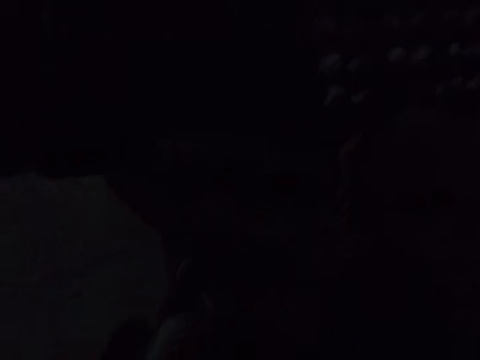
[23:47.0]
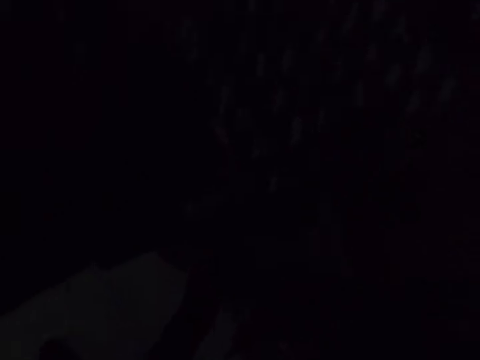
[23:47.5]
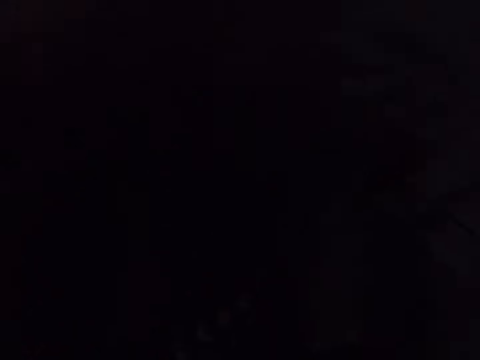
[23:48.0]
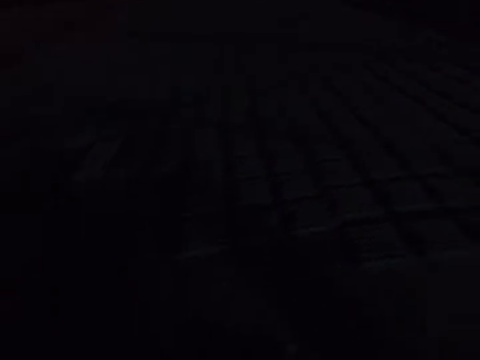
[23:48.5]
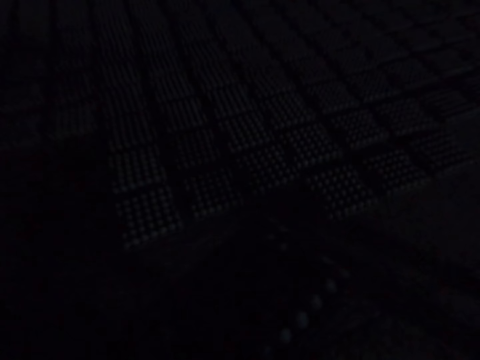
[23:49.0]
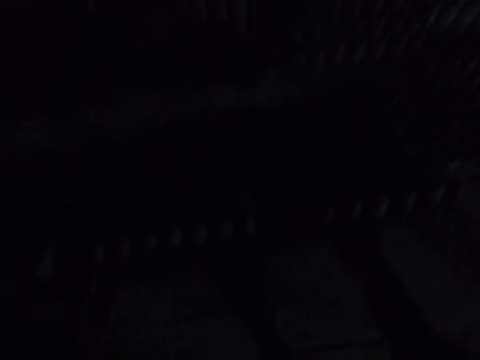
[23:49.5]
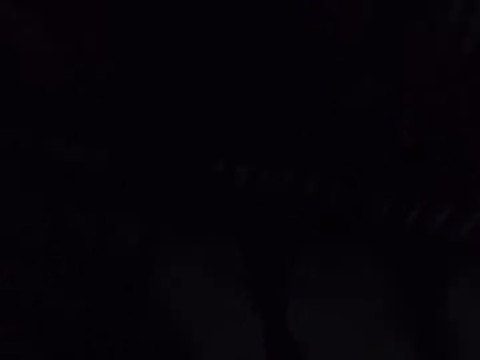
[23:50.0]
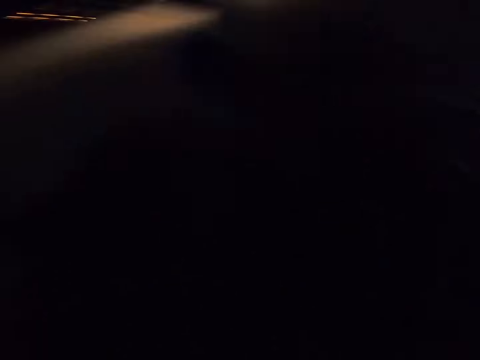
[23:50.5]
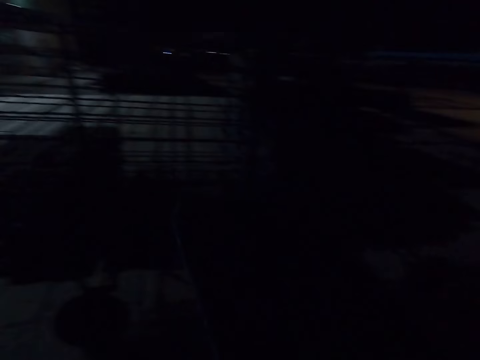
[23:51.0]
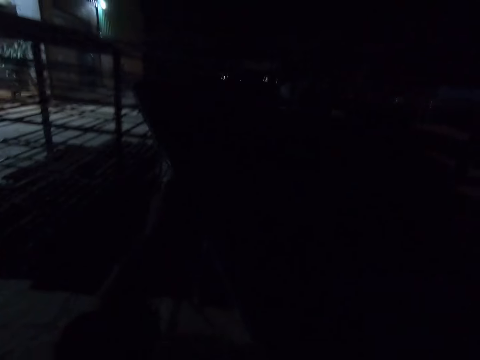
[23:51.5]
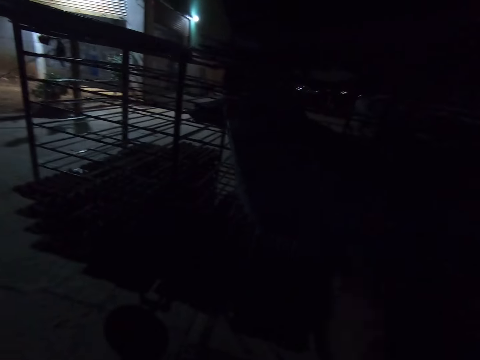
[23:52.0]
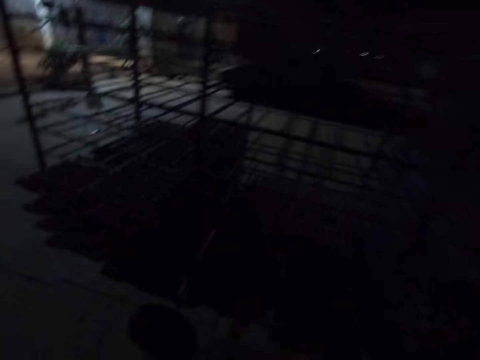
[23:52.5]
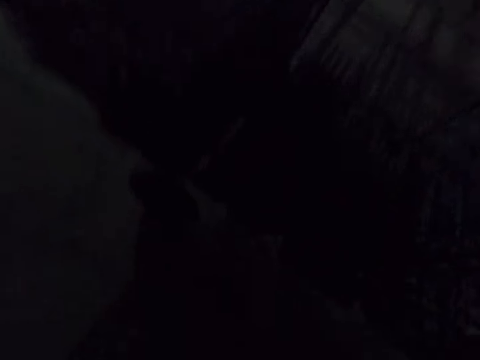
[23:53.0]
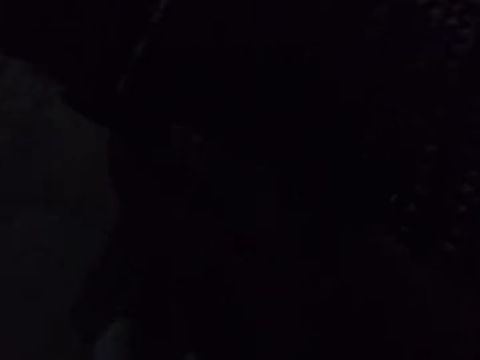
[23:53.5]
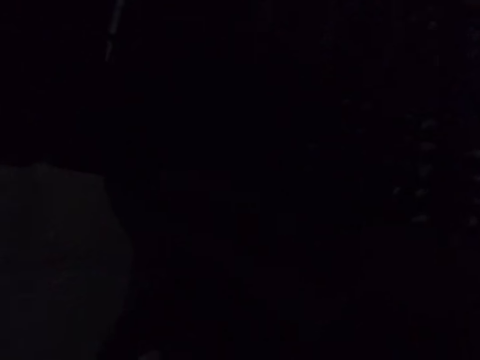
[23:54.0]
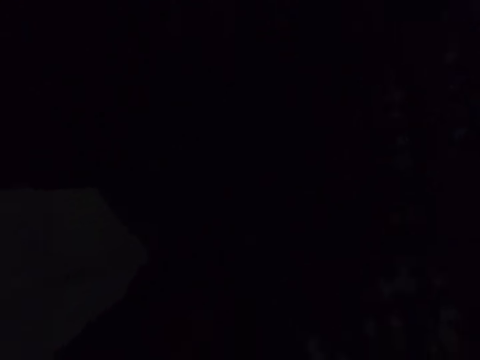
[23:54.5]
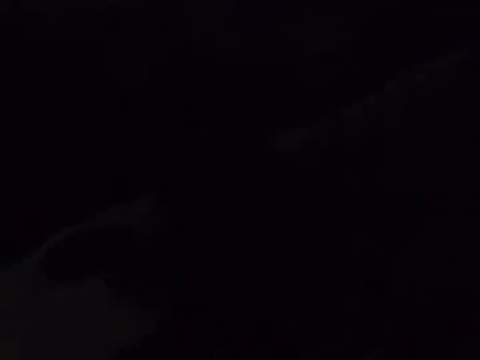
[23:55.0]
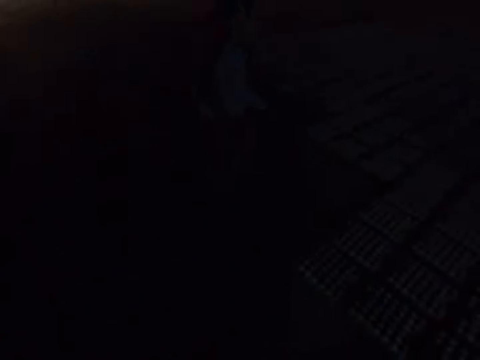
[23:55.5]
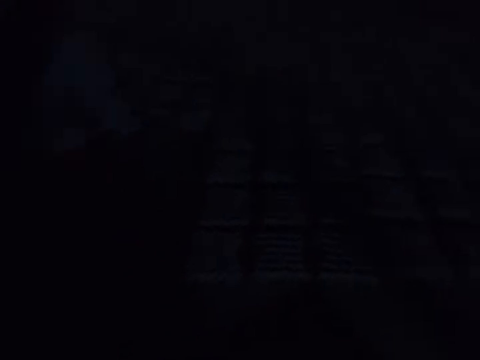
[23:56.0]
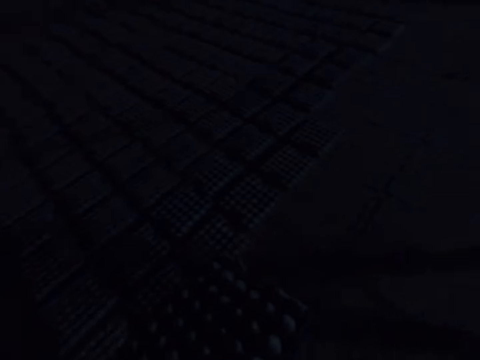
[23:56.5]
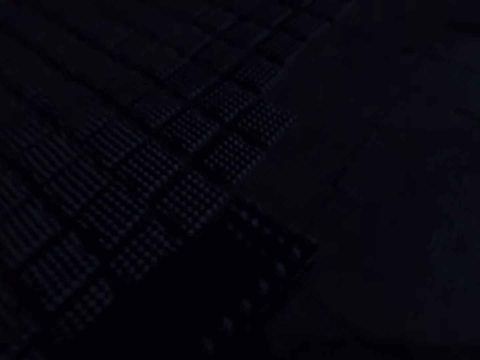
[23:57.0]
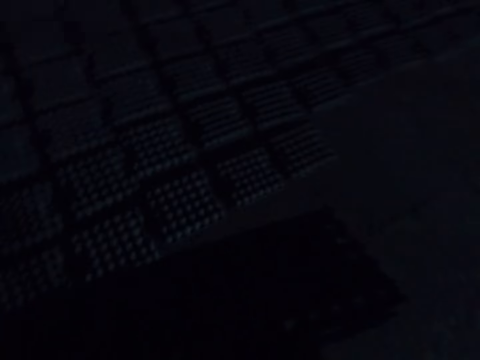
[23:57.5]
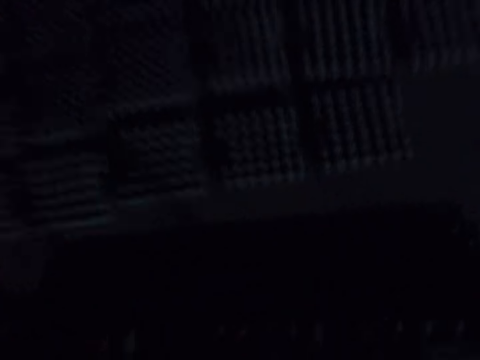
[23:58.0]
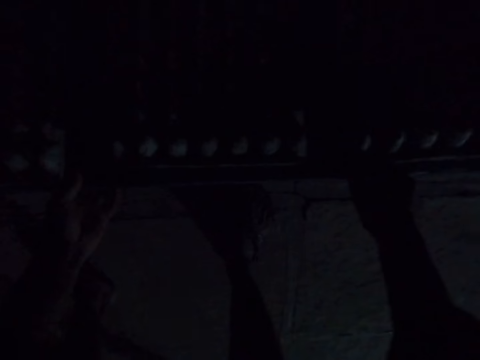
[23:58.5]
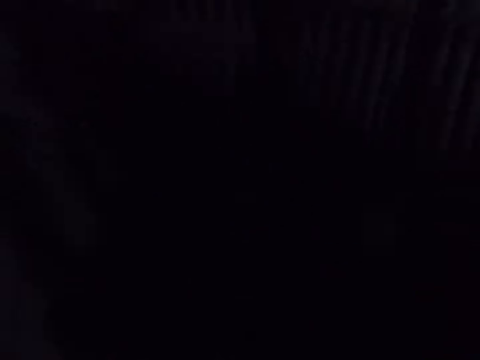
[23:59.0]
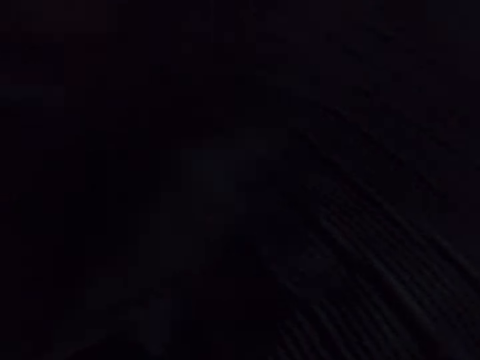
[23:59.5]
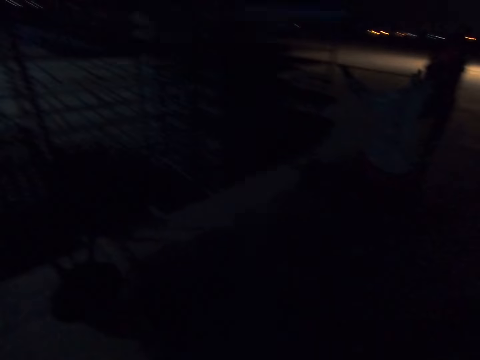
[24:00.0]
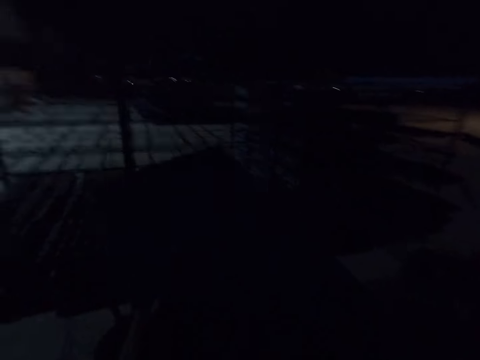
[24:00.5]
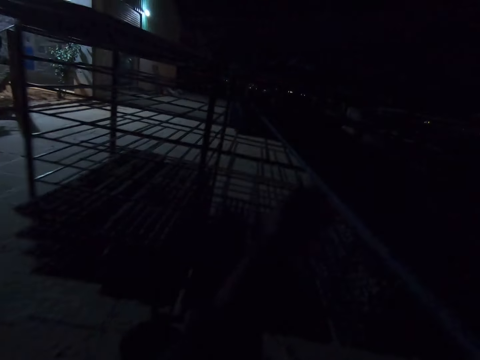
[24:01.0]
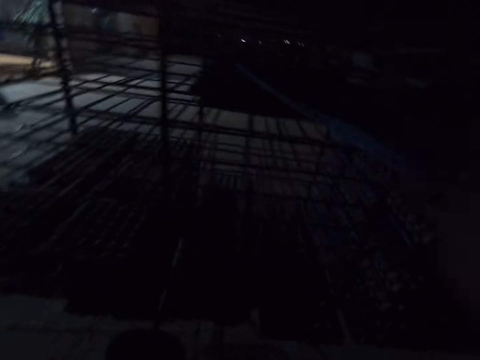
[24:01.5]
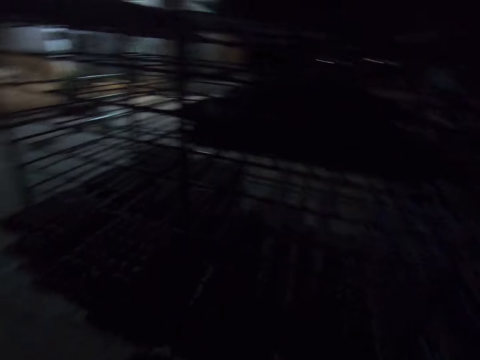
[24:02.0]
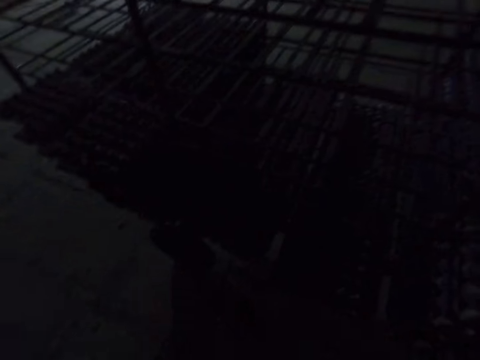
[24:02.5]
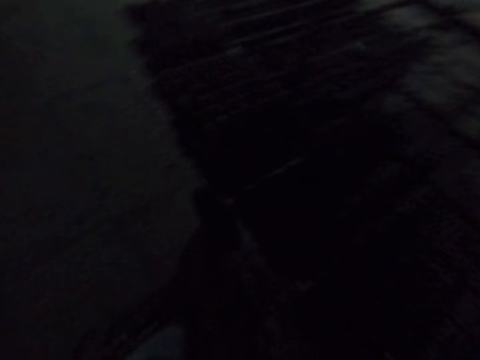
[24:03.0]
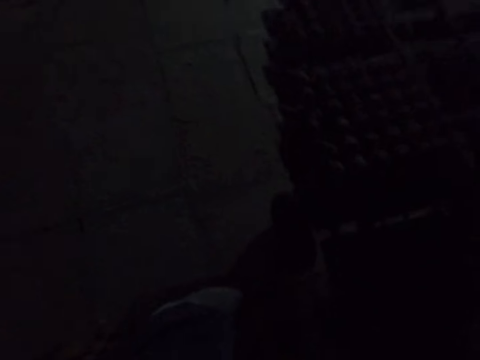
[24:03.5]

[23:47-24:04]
The camera wearer picks up the board on the transportation trolley. They place the egg tray on the floor. They place the board on the transportation trolley. They place the egg tray on the floor. They place the board on the transportation trolley.

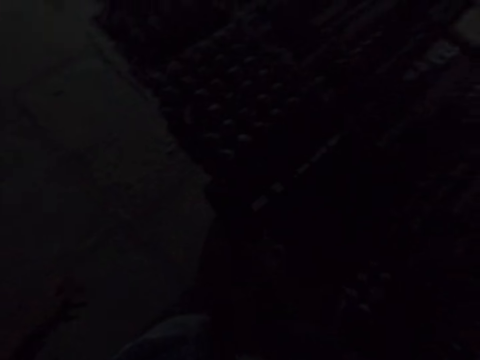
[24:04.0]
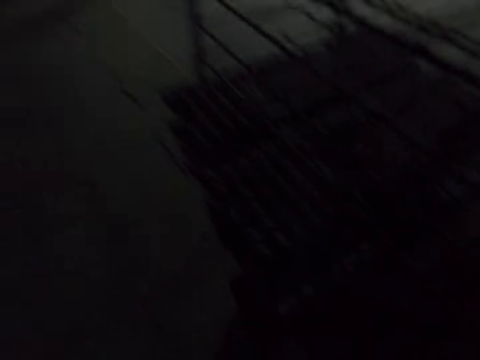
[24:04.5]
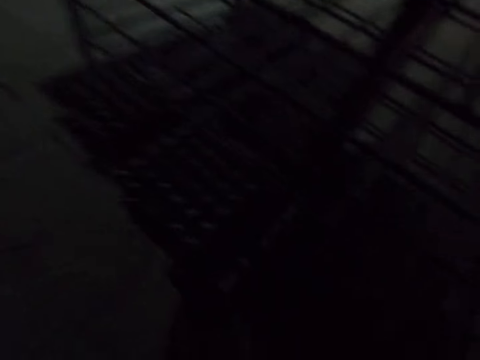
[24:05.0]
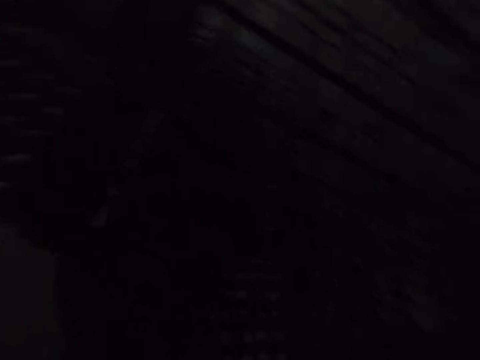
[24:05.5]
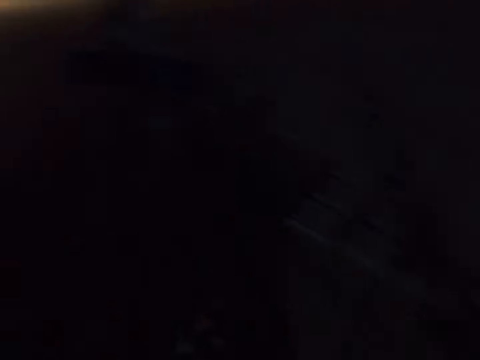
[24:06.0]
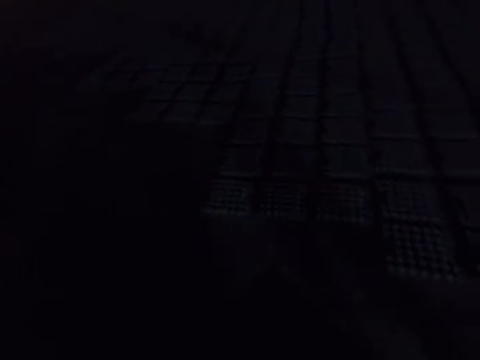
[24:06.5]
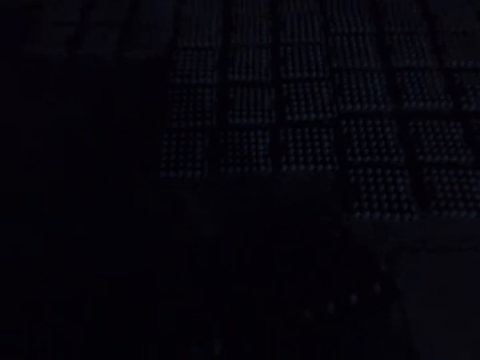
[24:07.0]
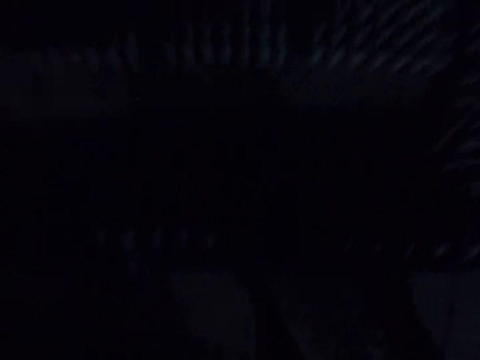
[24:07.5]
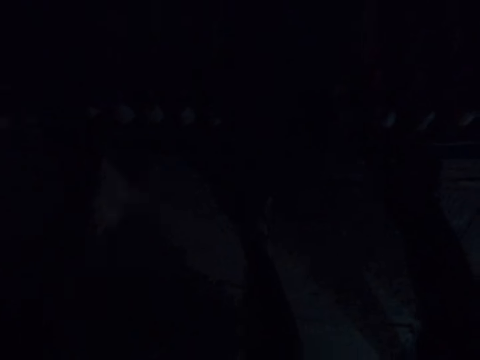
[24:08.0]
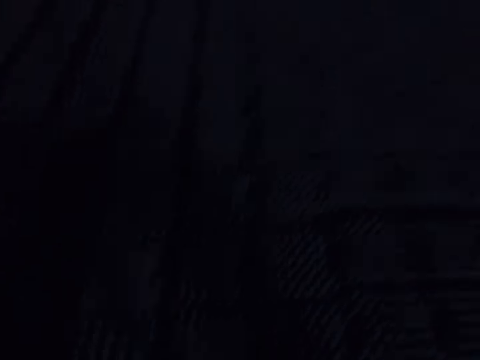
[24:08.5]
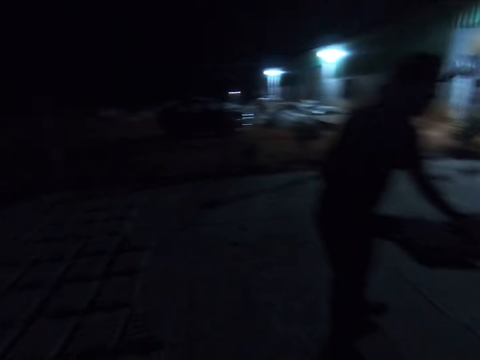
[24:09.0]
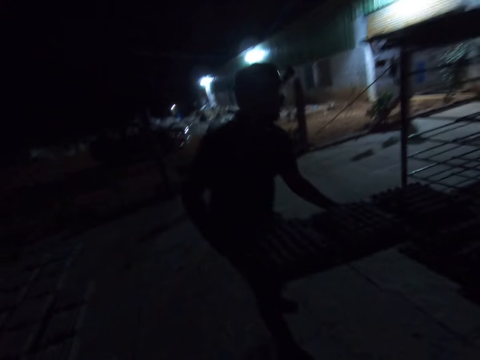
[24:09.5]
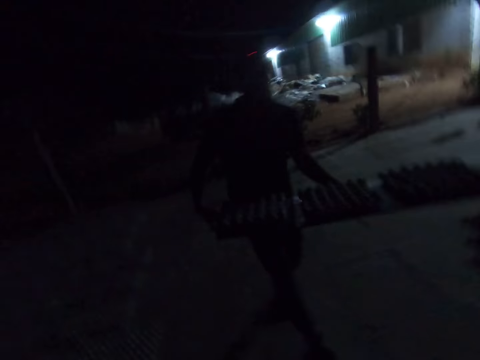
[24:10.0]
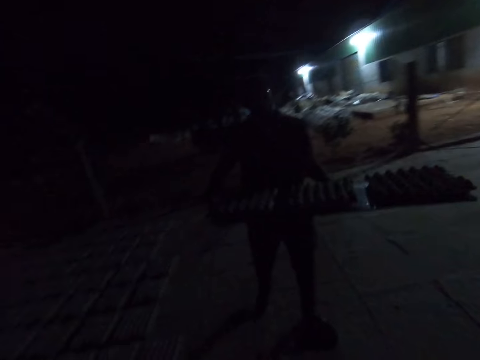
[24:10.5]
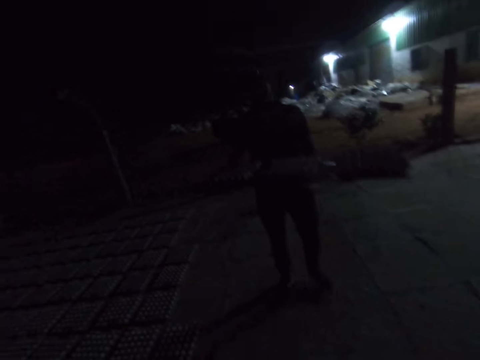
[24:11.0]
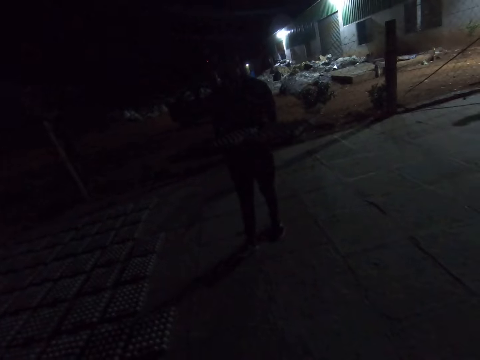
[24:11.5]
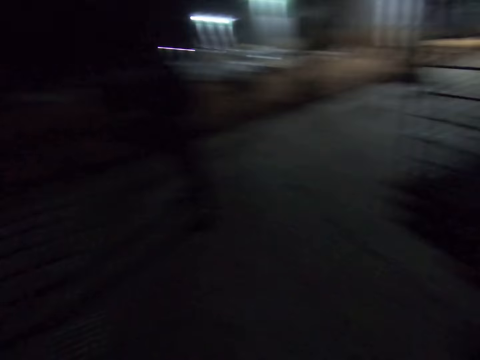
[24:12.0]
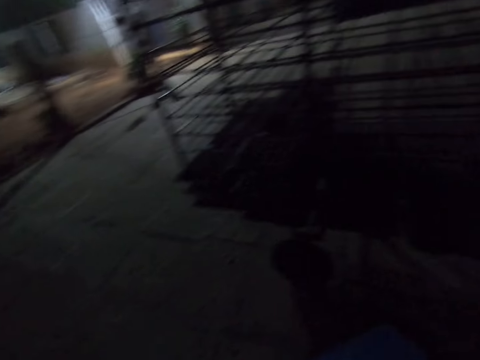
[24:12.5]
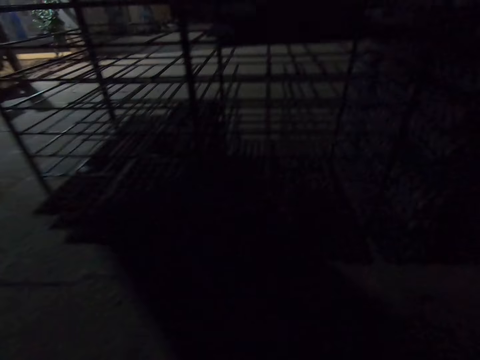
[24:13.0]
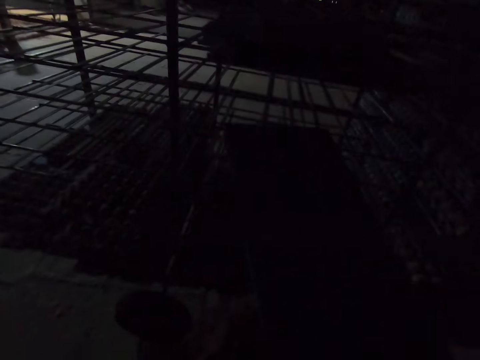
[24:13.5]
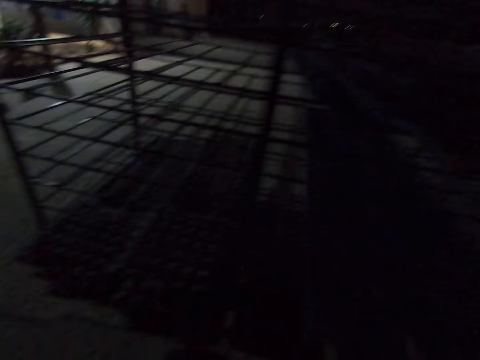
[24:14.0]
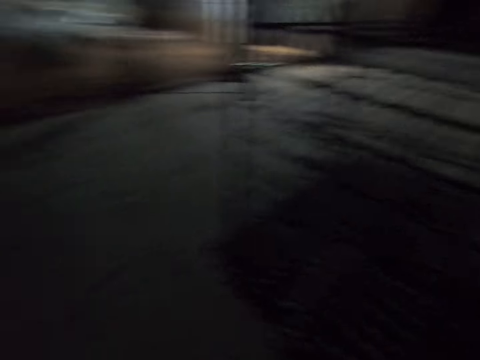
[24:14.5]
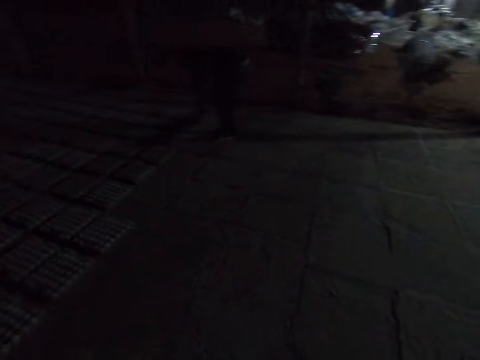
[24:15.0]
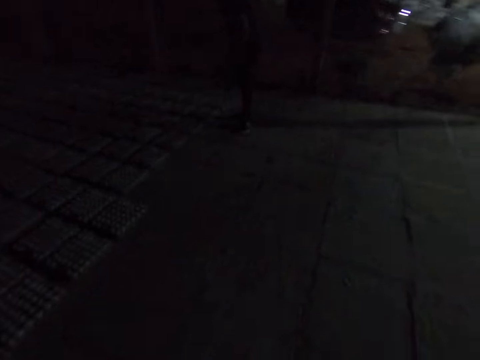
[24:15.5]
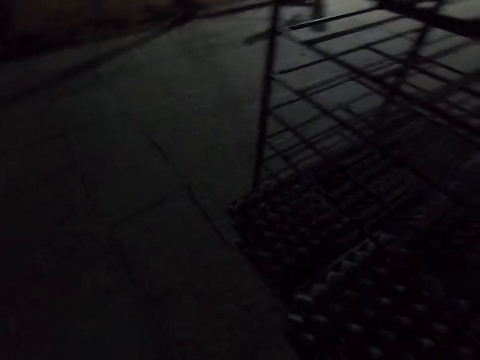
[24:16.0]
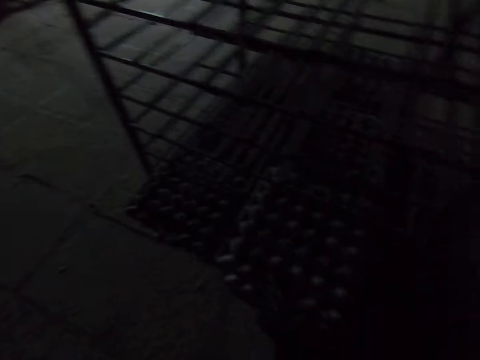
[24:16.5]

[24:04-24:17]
The camera wearer picks up the board on the transportation trolley. They place the egg tray on the floor. A man carries the board. The camera wearer talks with the man. They place the board on the transportation trolley.
